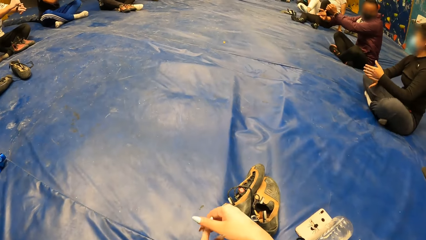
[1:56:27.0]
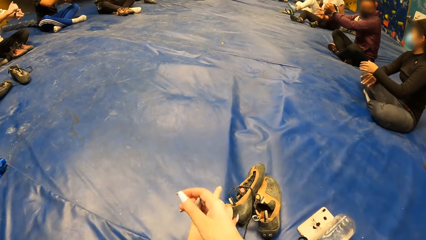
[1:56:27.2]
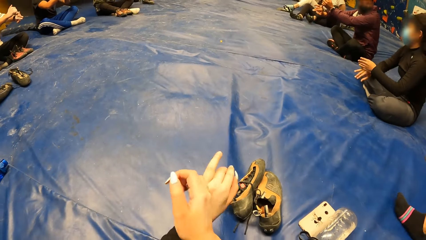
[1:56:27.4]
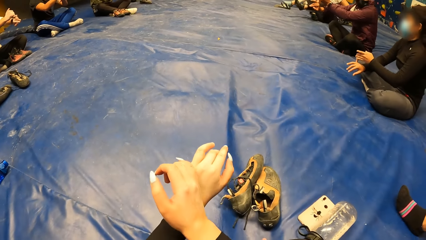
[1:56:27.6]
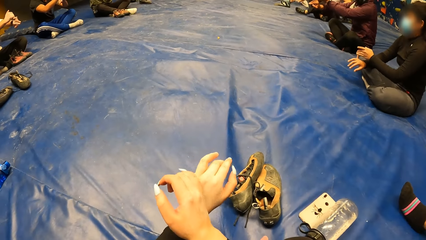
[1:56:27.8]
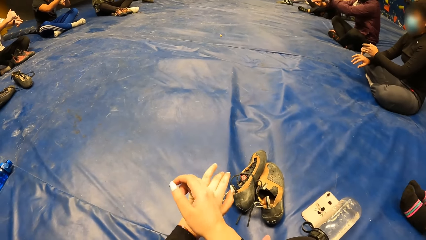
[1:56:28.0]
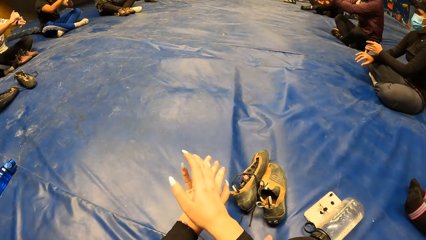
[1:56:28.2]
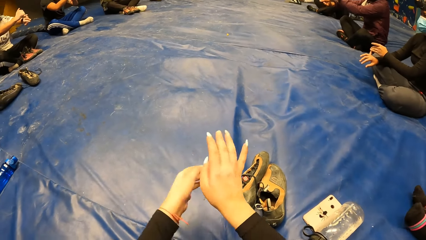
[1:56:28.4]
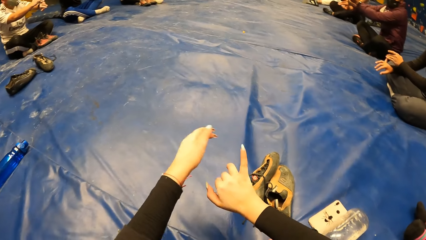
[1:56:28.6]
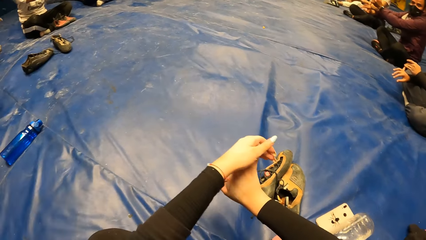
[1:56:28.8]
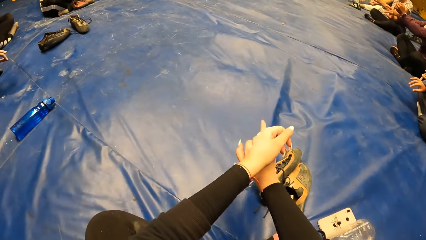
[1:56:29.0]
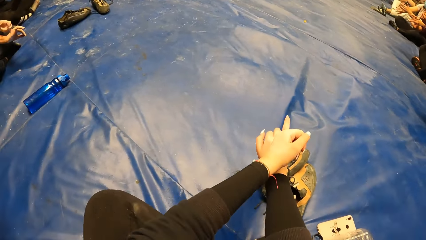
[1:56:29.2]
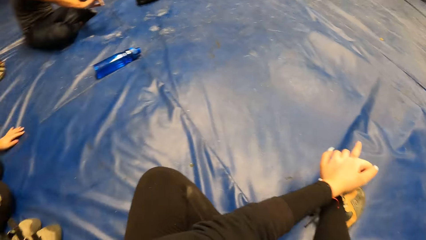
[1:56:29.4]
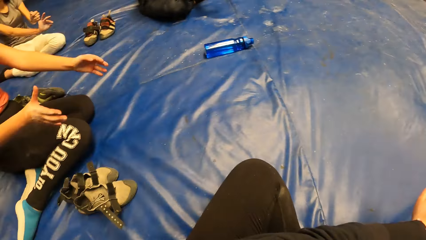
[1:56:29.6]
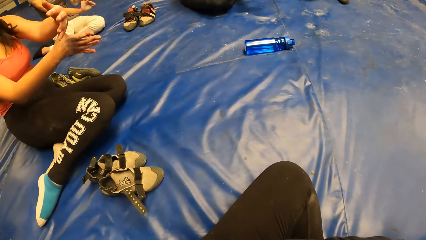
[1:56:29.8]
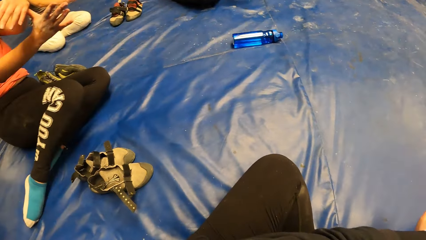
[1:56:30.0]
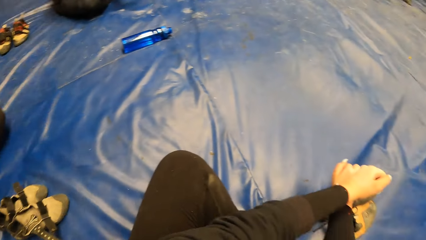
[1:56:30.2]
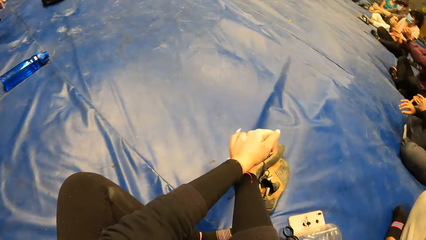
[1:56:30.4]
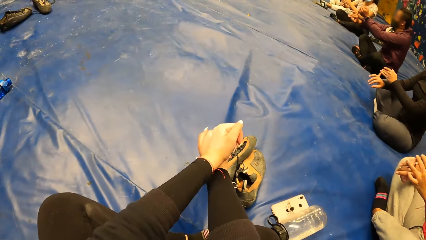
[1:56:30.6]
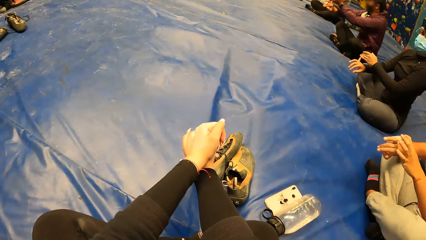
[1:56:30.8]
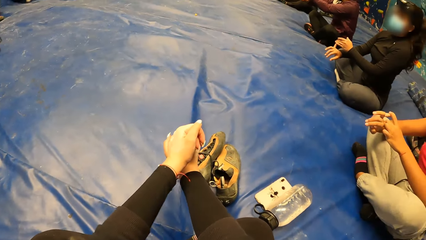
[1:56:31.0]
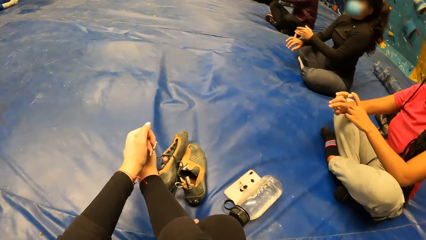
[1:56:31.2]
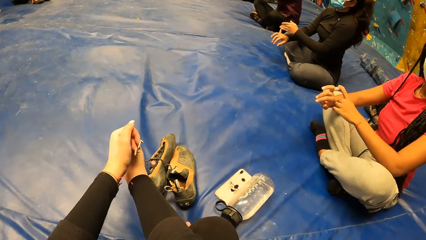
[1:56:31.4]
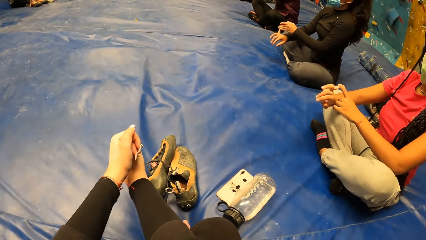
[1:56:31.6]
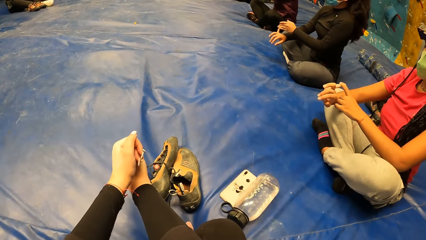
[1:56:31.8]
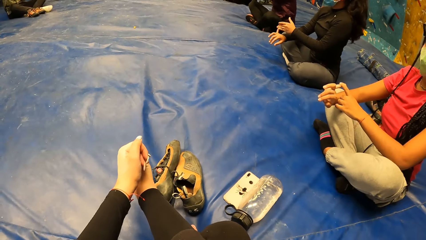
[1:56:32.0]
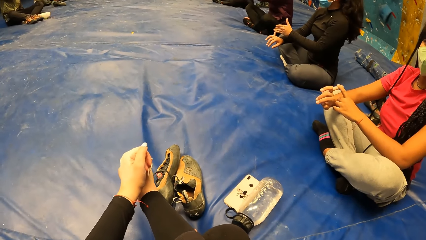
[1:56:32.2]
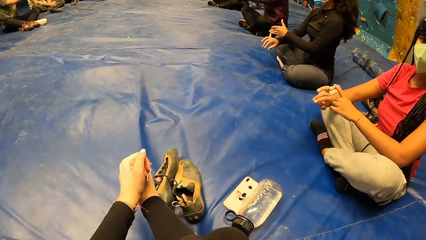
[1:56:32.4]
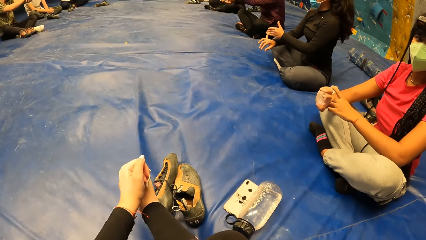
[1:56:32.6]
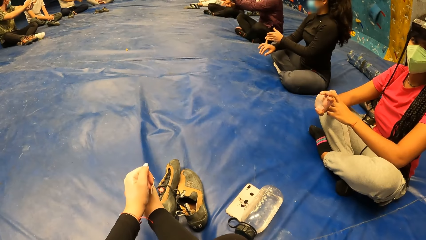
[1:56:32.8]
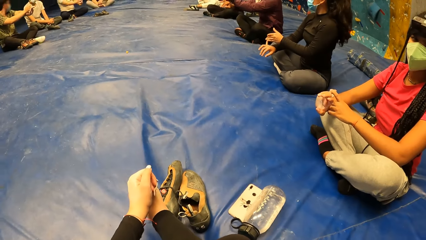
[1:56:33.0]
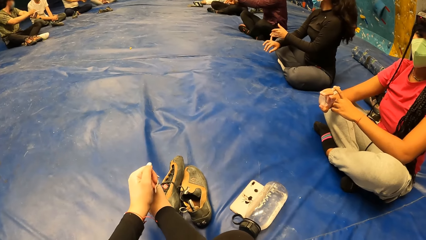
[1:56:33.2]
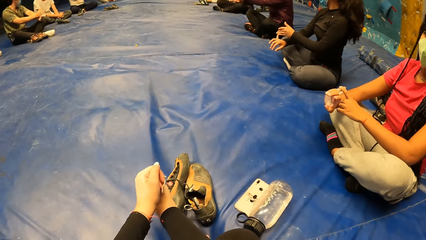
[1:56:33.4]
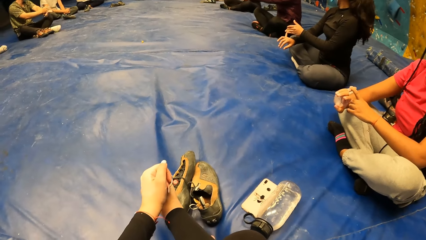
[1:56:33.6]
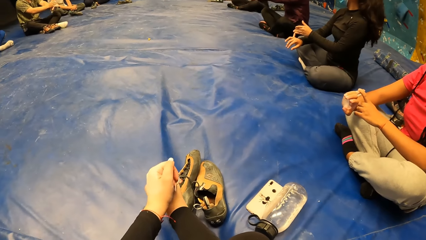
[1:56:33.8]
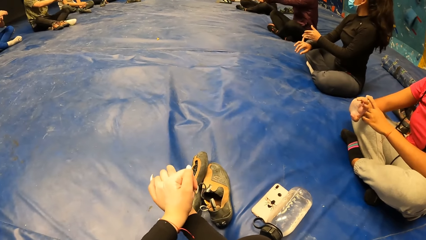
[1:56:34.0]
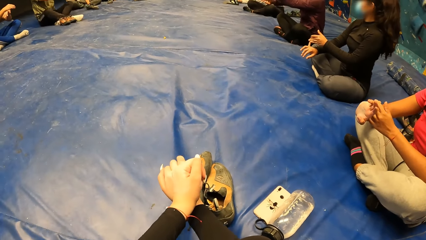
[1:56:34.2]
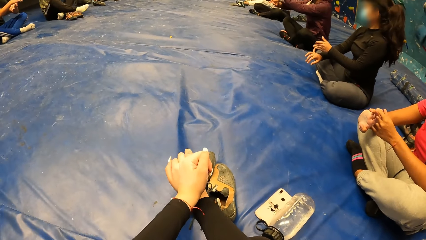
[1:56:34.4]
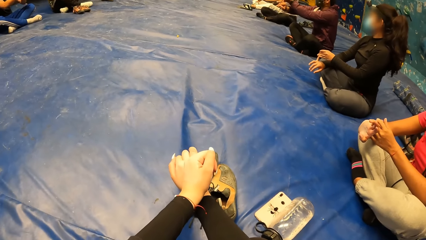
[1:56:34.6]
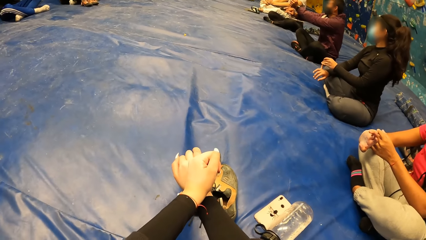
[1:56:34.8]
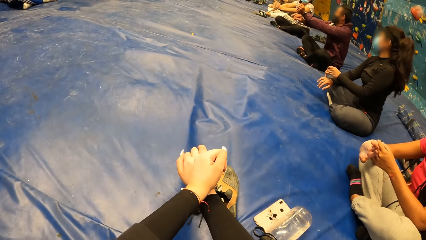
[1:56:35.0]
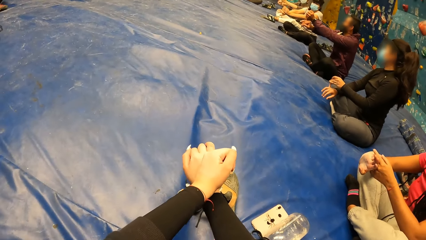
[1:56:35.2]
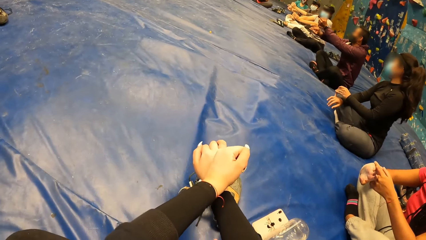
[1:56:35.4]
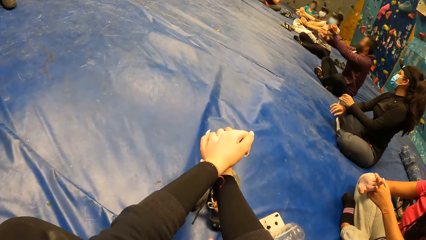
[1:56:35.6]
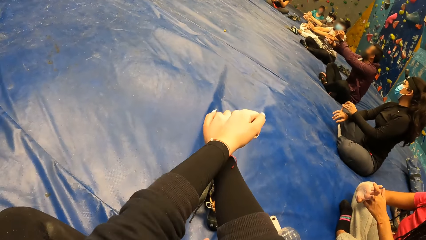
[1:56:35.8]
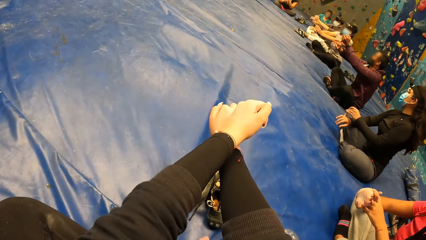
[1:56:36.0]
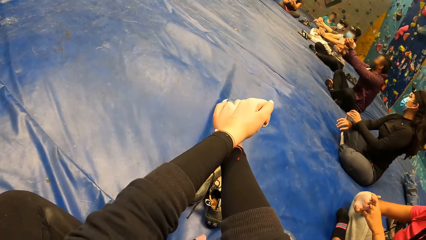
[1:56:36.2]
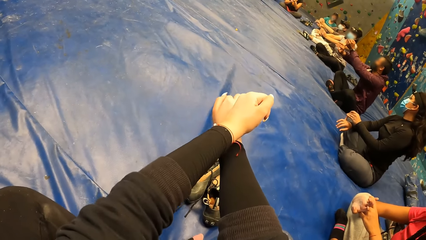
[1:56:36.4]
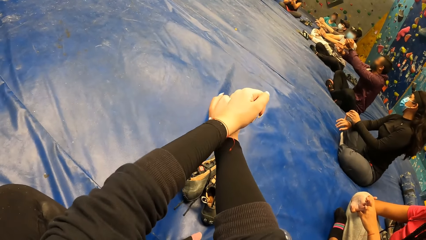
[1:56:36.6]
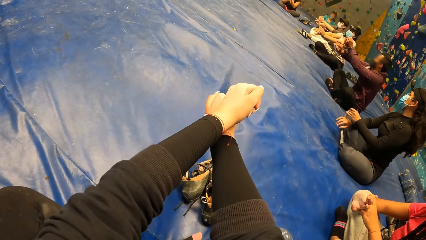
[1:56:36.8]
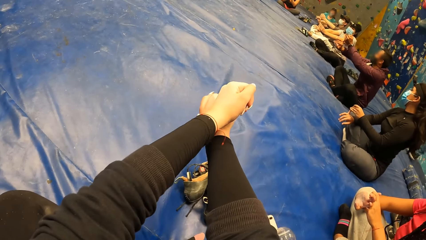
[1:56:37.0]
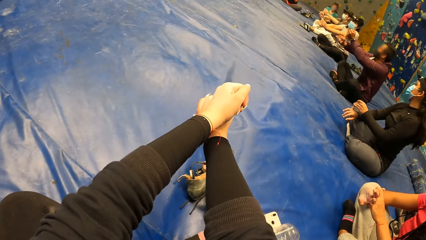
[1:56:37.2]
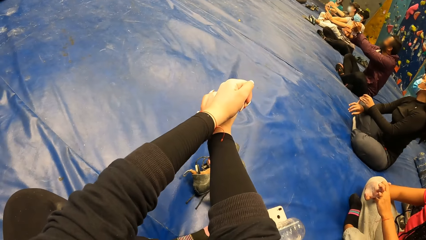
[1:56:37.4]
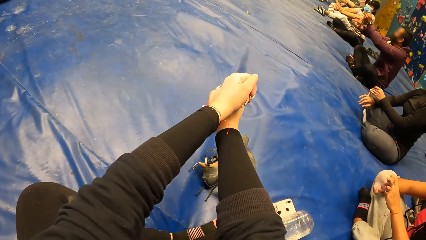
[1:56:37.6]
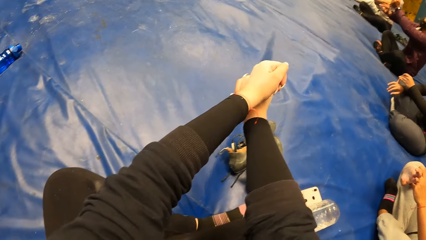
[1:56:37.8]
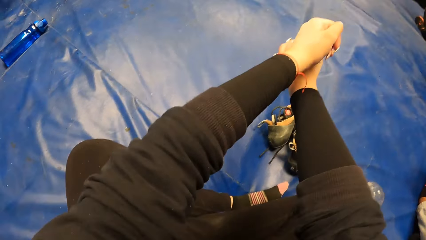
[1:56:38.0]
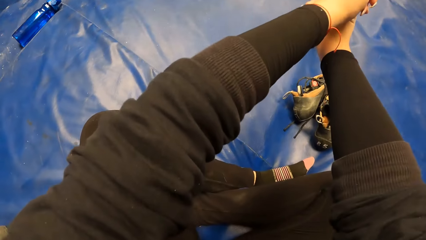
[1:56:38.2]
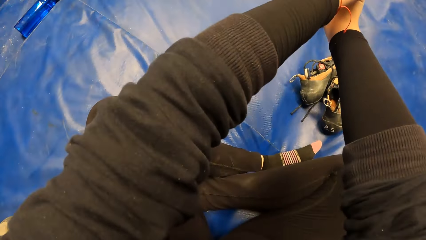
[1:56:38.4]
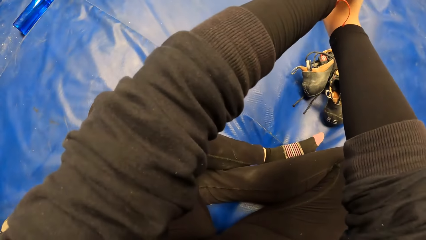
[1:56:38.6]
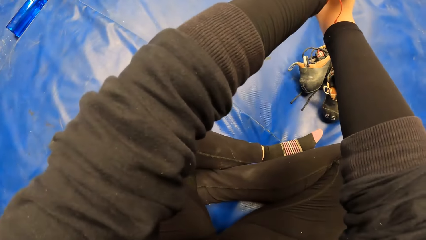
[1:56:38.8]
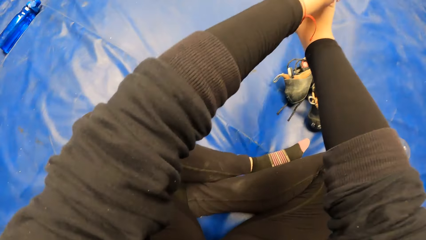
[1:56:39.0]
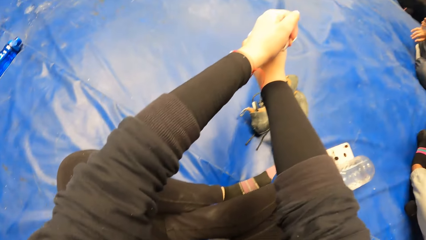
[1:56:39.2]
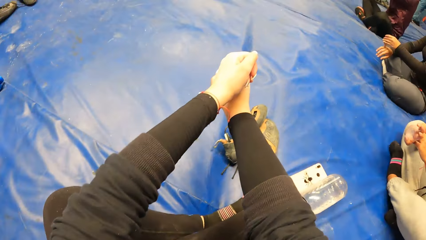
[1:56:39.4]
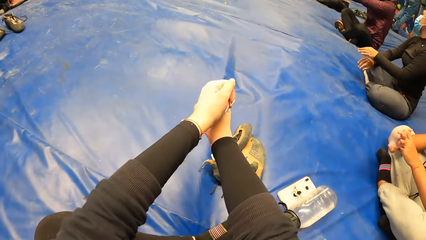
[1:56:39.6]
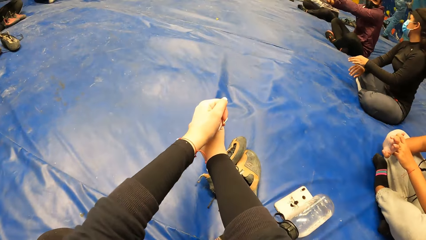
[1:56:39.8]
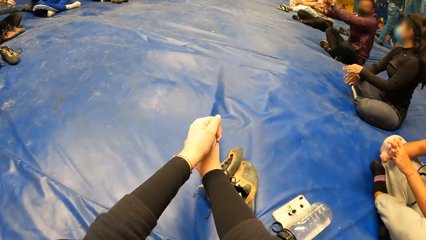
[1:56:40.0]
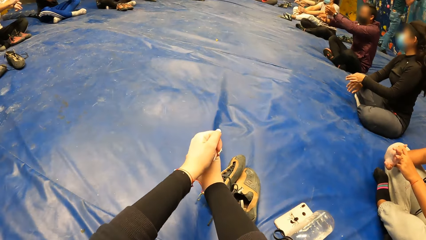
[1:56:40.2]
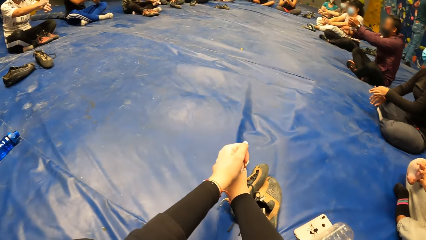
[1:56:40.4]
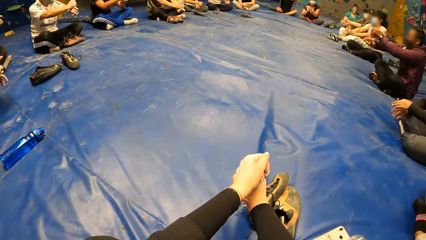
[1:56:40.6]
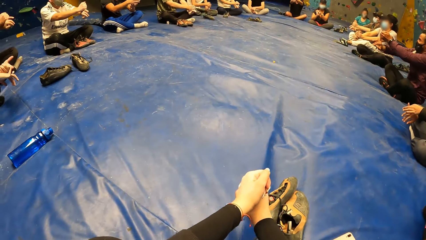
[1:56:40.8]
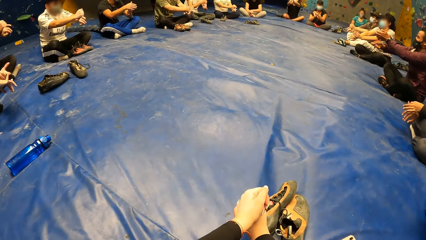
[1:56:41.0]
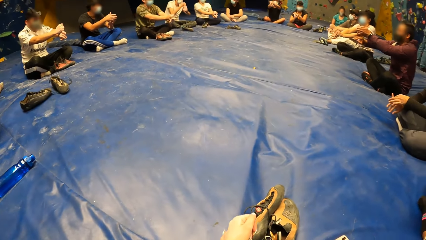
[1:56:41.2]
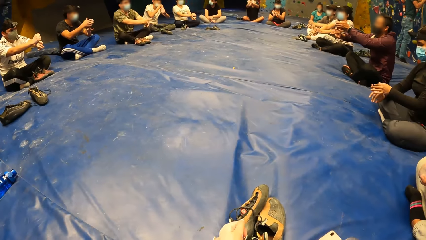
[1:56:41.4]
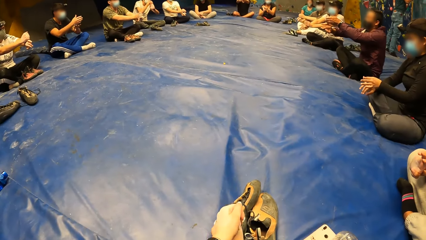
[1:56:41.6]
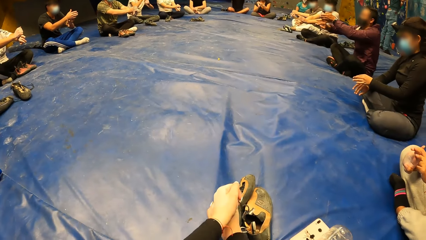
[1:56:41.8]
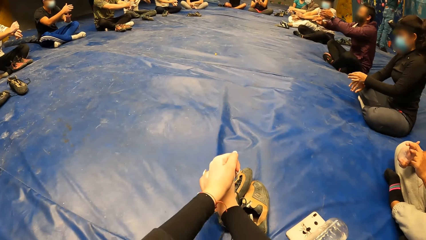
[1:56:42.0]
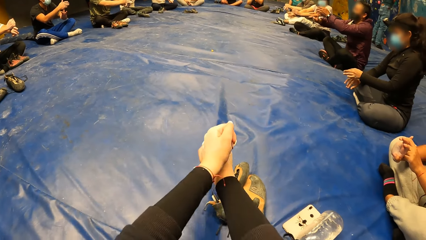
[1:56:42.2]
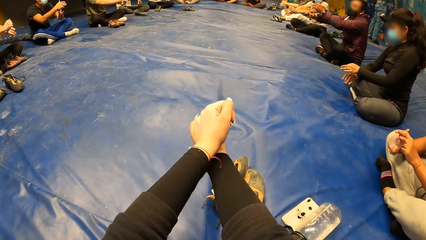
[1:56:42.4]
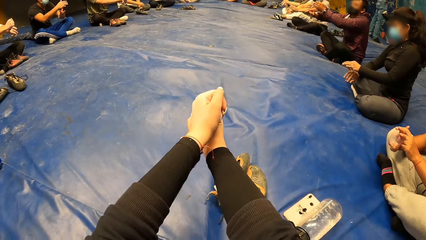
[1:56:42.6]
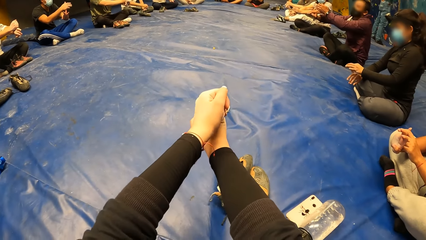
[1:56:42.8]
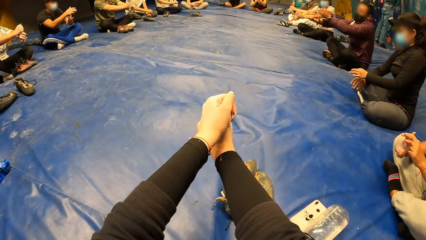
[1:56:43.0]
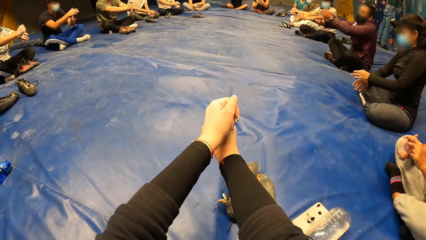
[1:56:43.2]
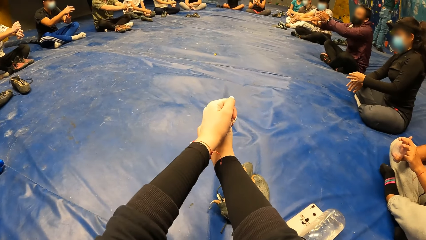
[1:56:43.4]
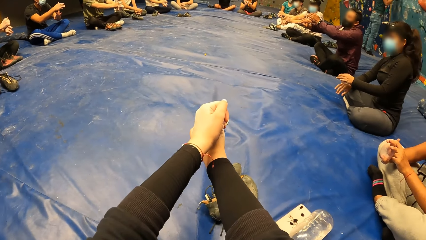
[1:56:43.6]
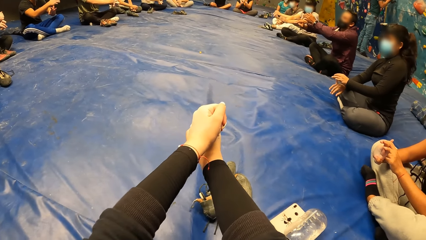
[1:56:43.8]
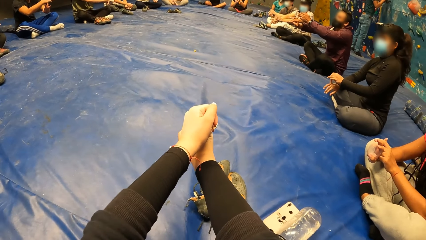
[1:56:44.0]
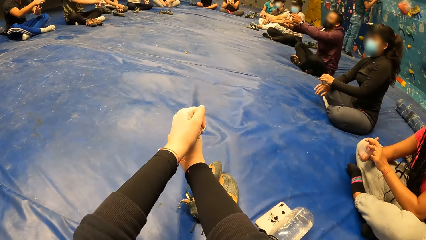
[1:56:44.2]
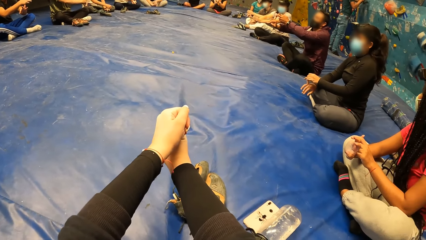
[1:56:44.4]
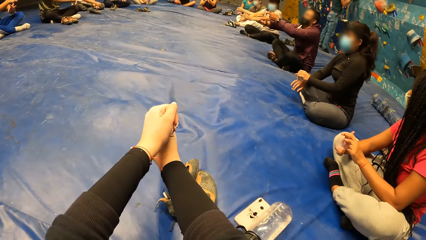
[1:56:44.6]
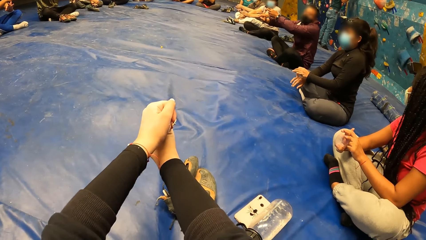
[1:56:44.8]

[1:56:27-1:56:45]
The camera wearer exercises her hands. She holds the hands and stretches the fingers. The woman exercises her hands. The woman interacts with the camera wearer. The camera wearer looks around. She moves the hand.
